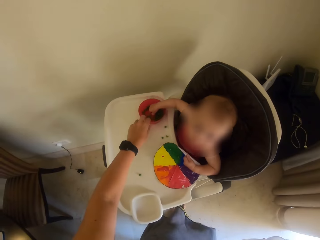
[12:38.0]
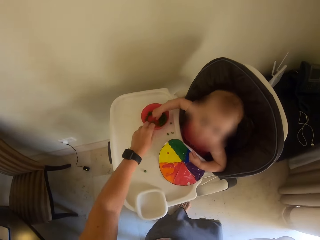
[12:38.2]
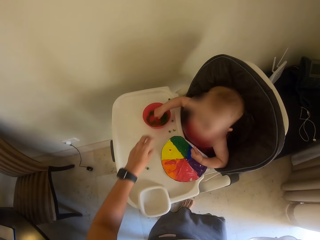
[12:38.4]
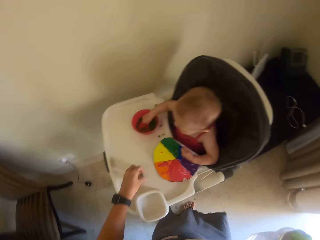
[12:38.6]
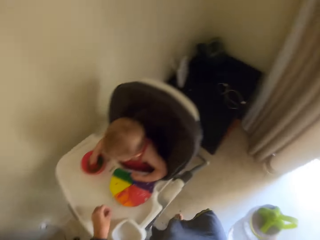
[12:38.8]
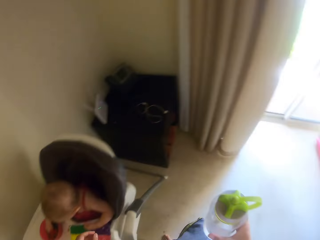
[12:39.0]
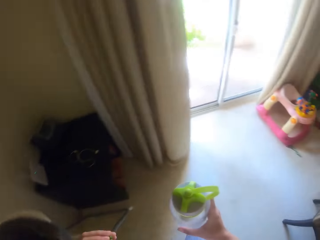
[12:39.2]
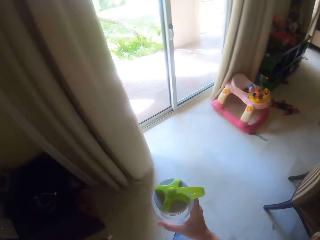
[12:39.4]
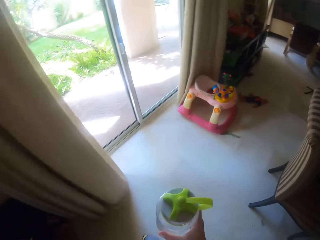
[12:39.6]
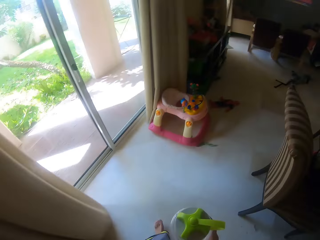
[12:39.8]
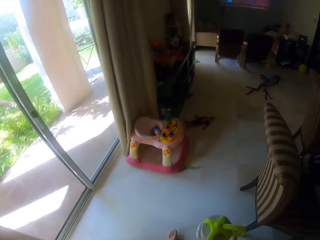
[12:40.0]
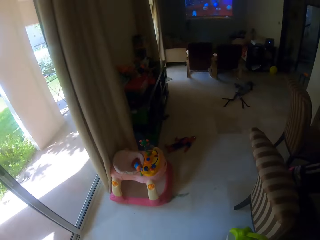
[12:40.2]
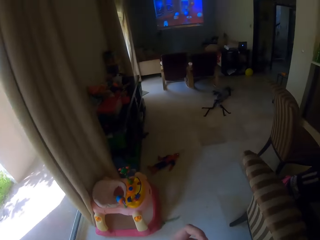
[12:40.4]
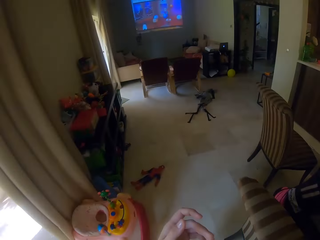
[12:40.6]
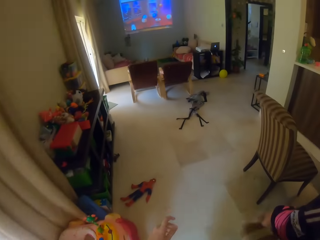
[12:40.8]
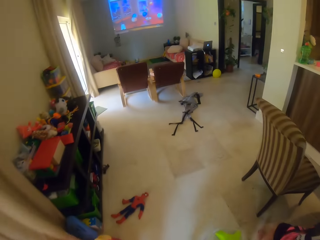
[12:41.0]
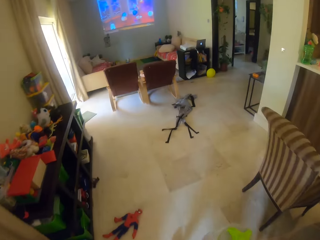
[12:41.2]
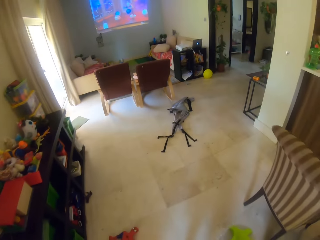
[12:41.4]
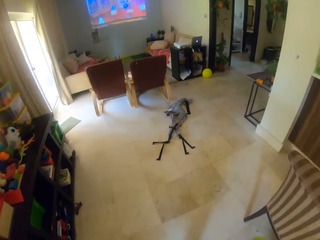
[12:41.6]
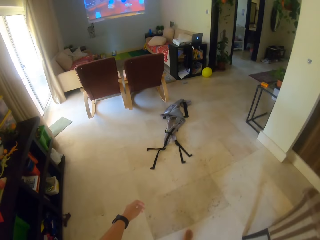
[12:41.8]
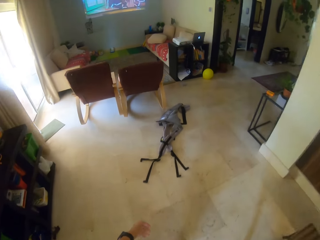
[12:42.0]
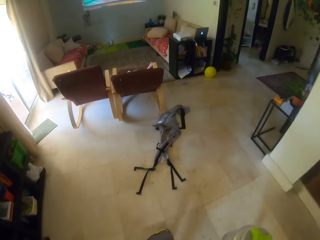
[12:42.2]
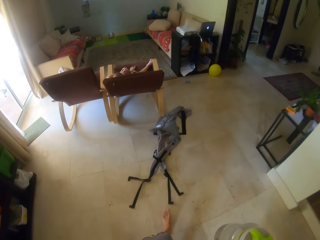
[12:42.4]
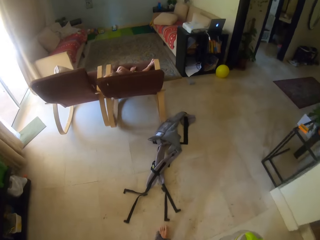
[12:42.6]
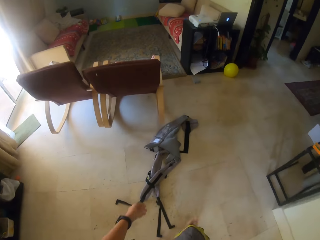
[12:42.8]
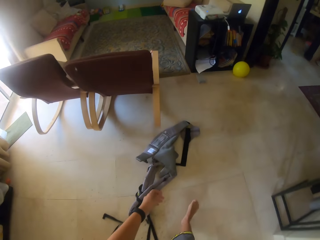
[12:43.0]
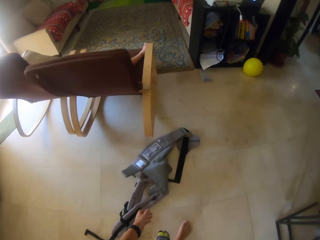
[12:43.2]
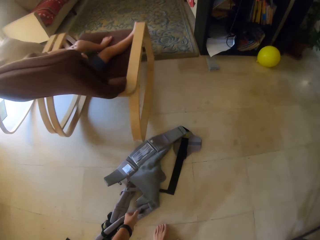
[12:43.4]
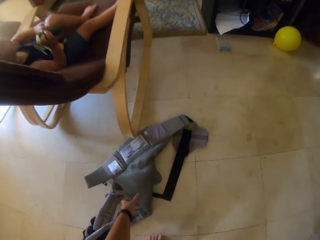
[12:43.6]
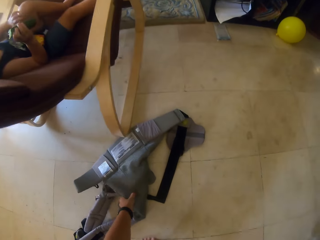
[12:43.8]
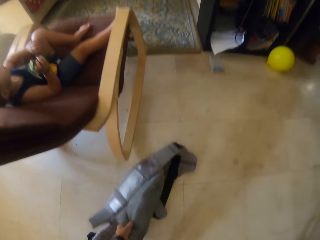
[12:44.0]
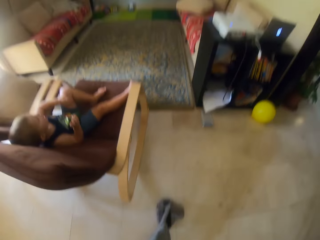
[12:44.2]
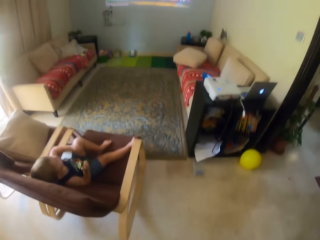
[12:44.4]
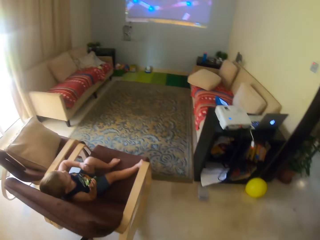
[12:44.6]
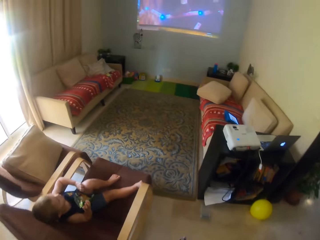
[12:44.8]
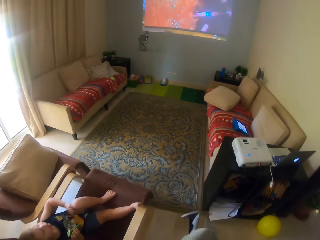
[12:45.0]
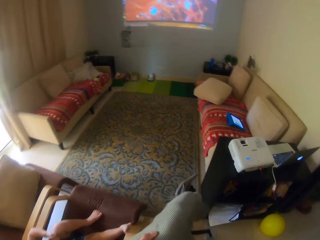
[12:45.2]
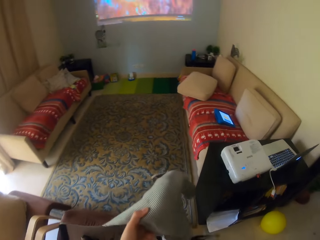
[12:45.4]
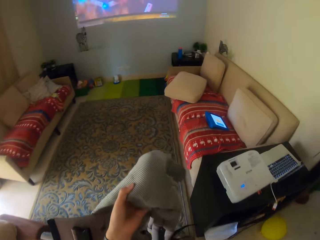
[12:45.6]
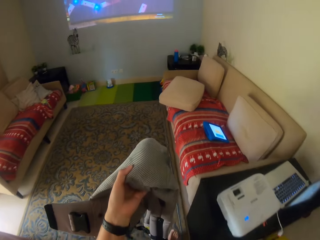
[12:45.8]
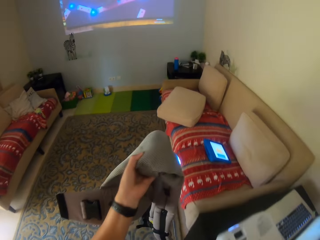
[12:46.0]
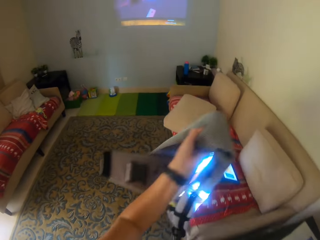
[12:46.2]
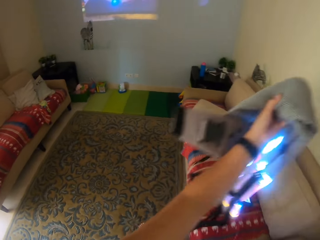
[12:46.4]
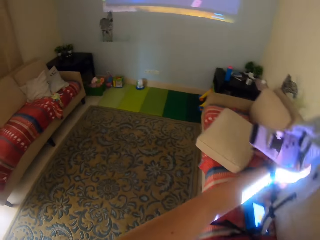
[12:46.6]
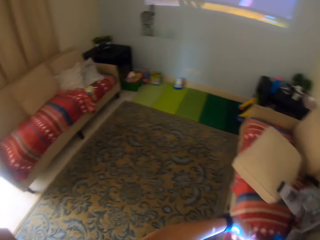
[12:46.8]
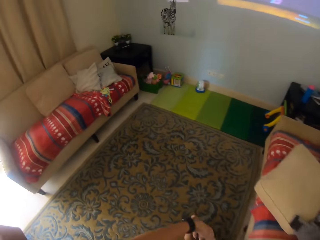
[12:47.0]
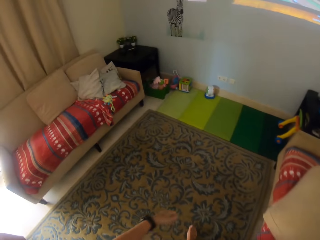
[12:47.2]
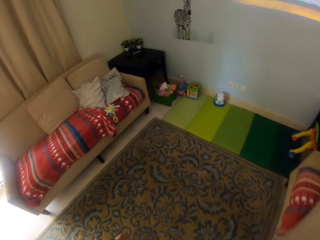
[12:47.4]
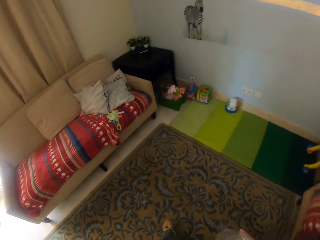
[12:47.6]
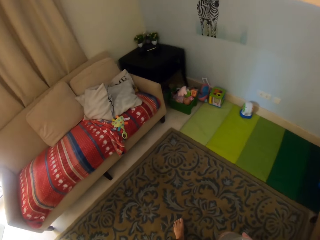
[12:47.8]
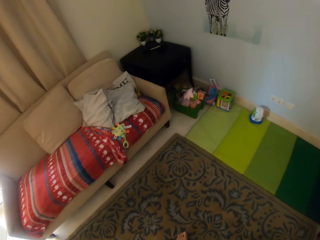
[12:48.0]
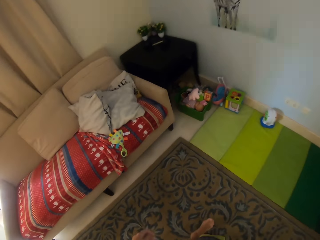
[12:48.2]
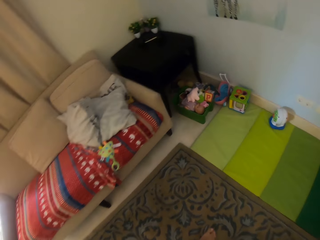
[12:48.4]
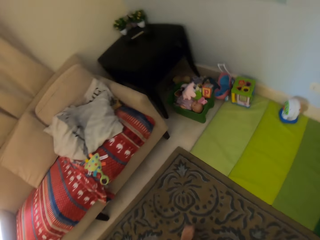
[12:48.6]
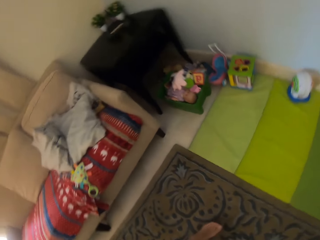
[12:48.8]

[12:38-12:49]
The camera wearer holds the container. They walk away. They walk around the room. They pick up the trouser or cloth. A child watches the TV. The camera wearer throws the trouser on the seat. They put the cloth on the chair.

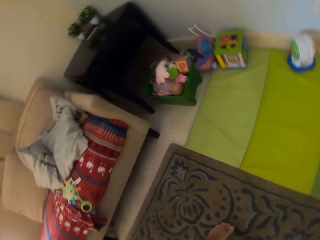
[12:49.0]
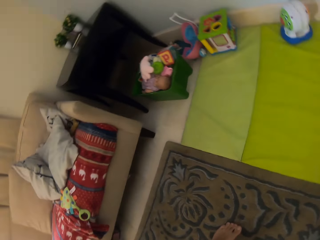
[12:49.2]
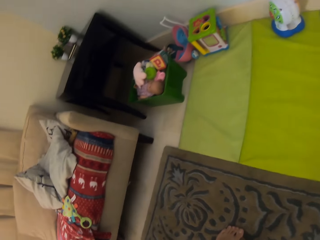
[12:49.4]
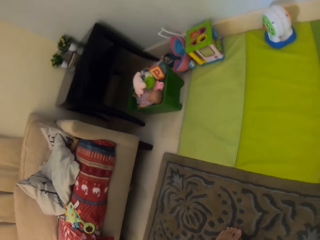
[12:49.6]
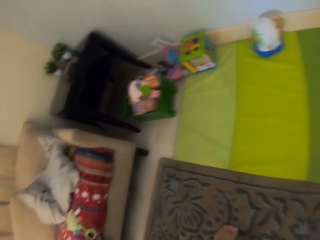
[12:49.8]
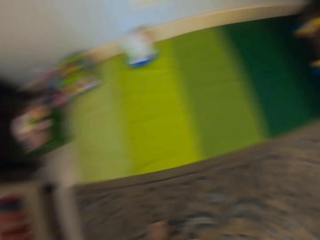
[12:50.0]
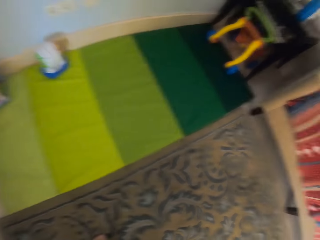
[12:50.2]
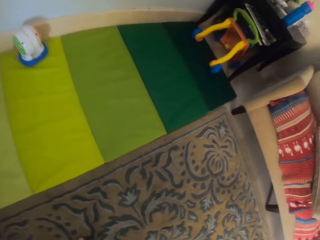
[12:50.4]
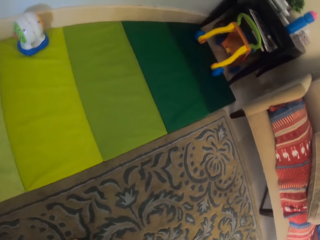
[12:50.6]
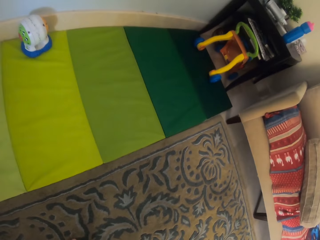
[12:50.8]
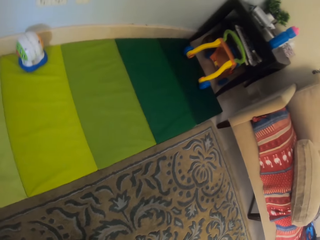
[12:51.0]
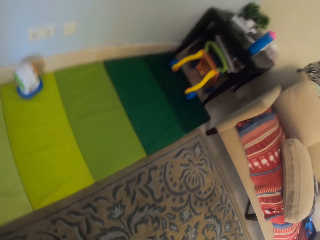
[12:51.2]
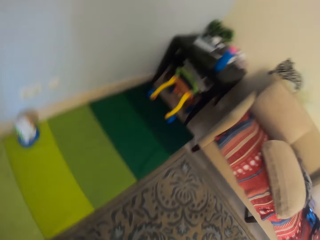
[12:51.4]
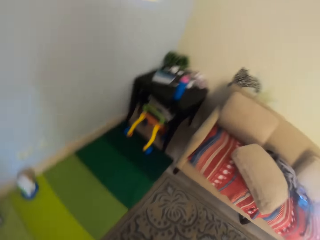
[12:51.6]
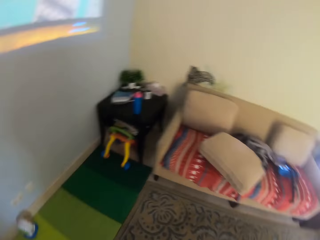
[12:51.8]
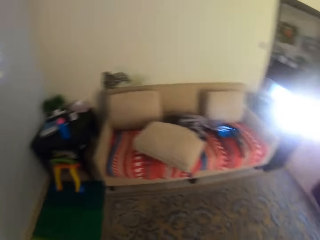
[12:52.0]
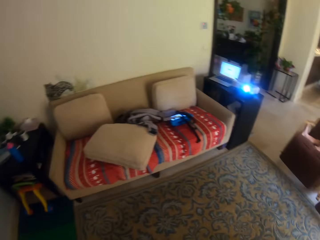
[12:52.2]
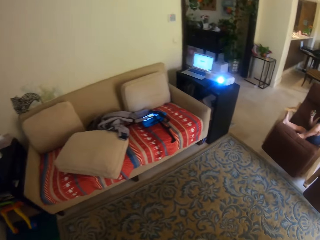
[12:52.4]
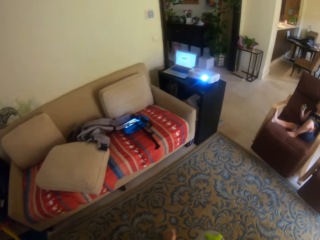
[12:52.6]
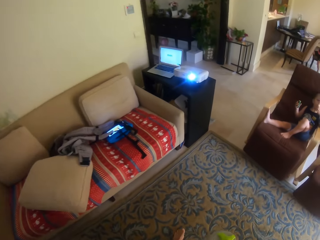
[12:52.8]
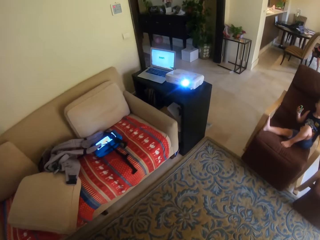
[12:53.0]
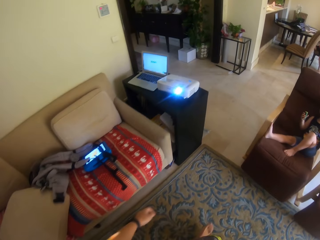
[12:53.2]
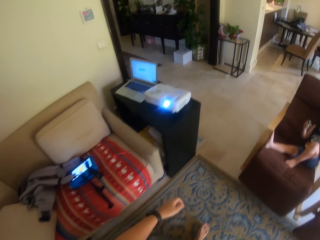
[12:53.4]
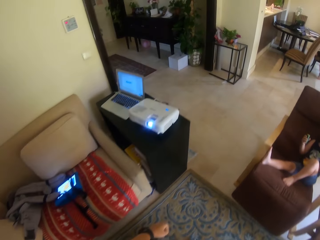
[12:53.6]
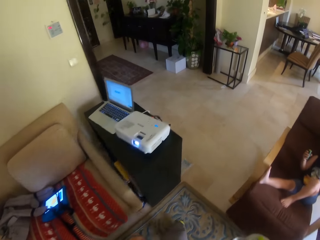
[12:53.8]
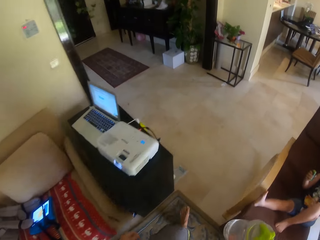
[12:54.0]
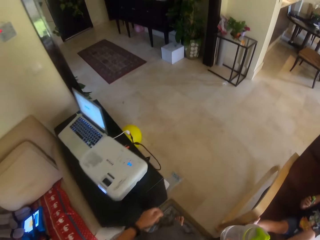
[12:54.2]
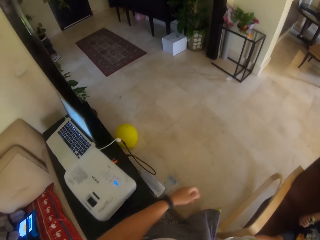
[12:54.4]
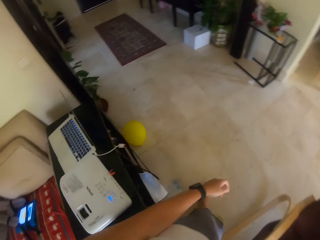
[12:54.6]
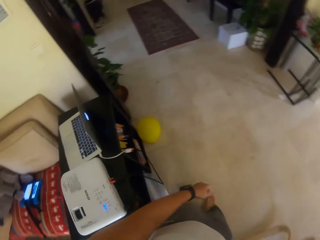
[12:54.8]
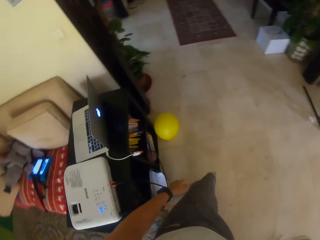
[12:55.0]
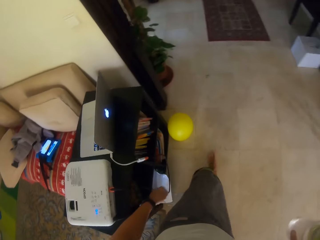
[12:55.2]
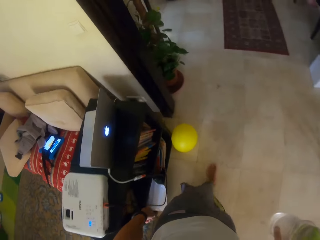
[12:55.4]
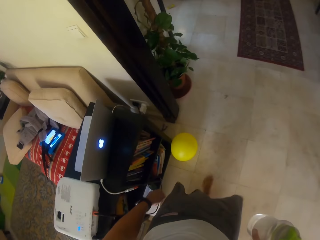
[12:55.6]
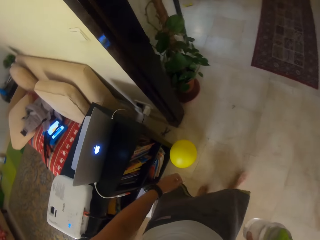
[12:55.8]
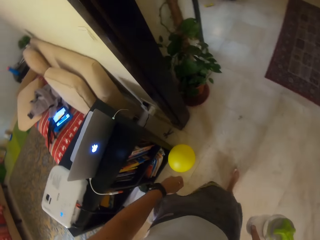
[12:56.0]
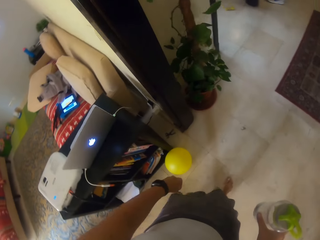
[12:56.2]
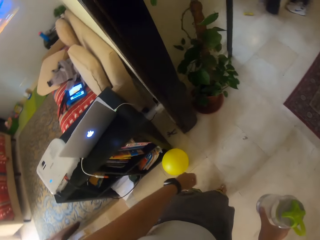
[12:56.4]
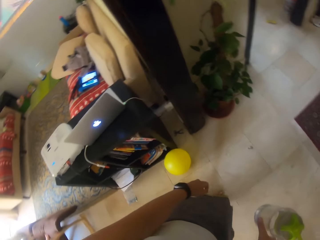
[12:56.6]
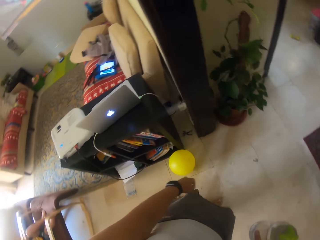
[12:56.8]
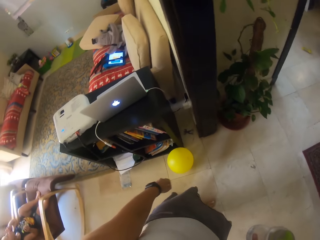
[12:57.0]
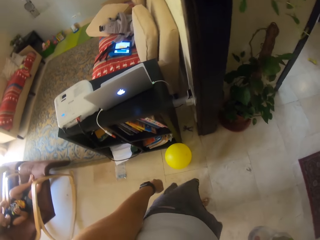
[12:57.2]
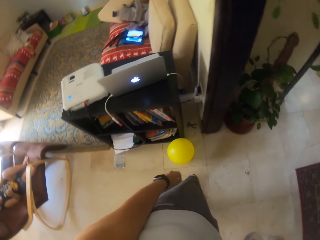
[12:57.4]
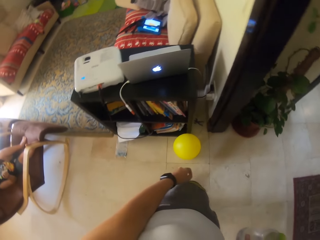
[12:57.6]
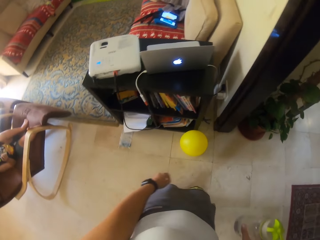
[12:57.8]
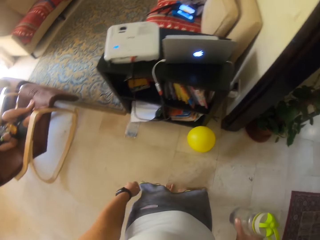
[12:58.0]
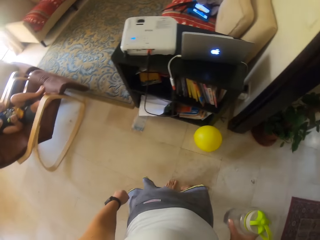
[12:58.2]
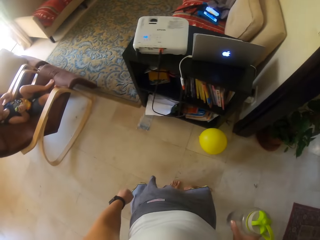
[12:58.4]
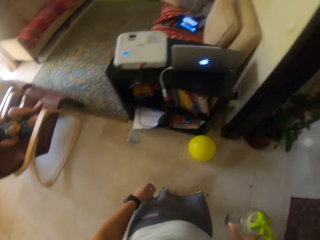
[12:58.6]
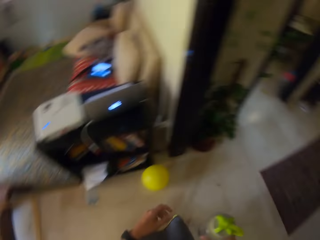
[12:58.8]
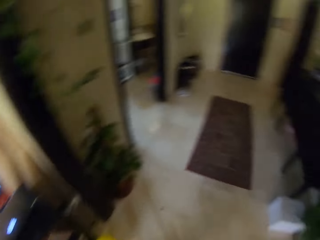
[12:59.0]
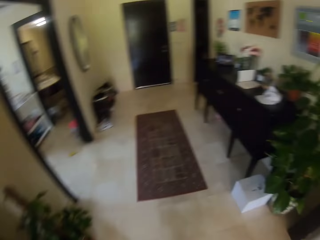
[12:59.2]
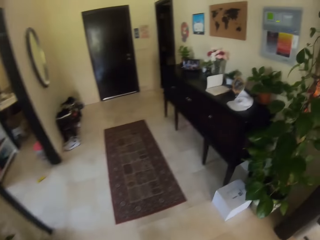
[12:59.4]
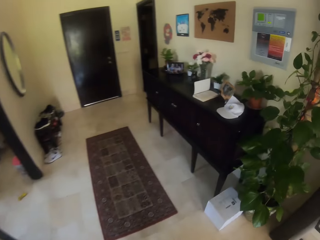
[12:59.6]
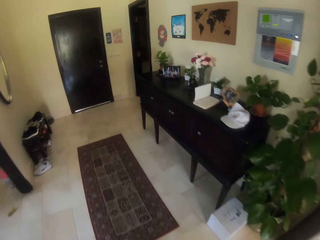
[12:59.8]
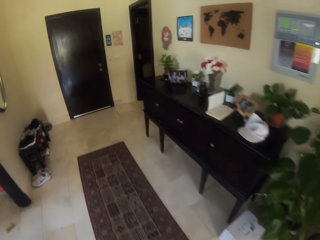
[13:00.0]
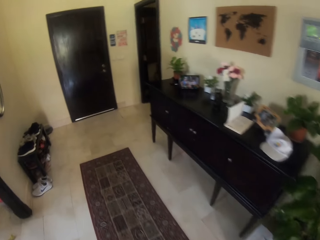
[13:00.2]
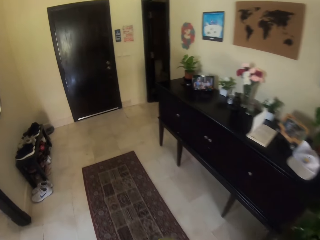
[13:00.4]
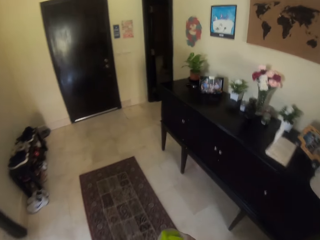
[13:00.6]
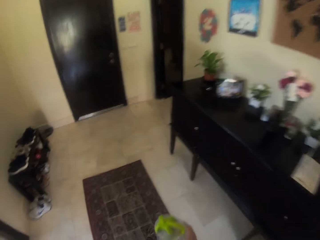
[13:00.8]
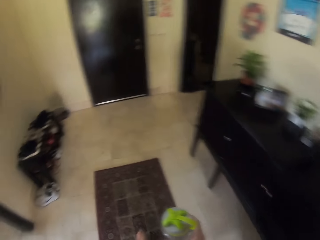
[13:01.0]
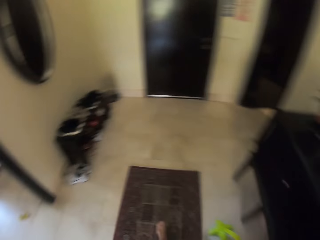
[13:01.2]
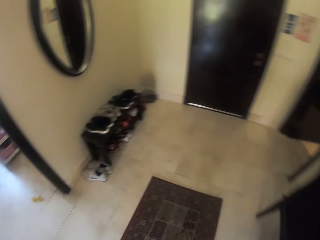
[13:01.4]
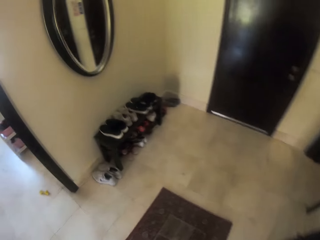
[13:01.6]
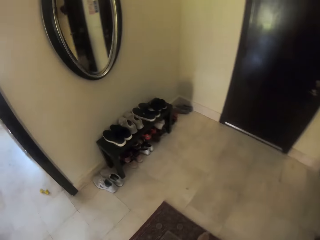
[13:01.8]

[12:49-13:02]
The camera wearer looks at the sofa seat. They walk away. They walk around the room.
